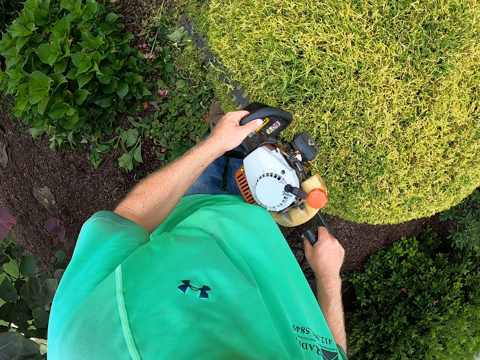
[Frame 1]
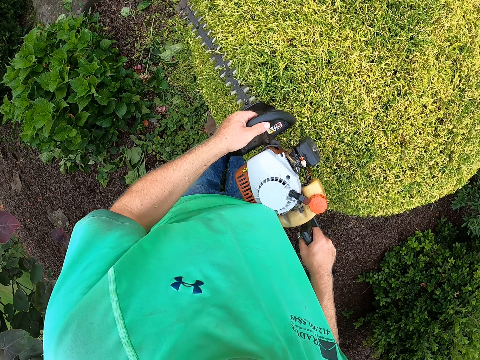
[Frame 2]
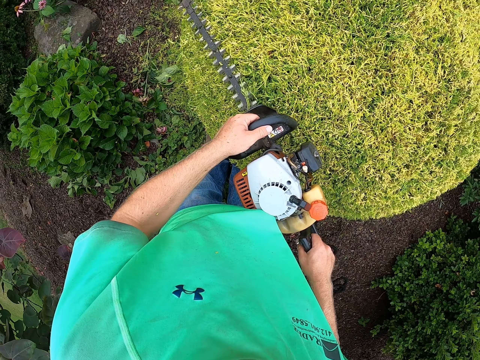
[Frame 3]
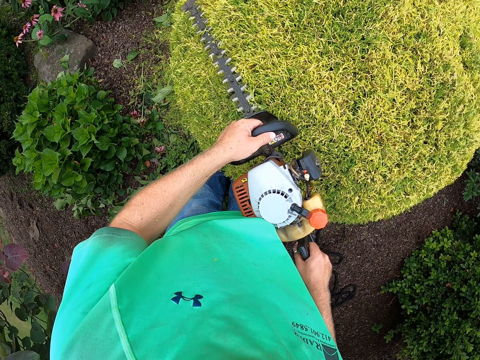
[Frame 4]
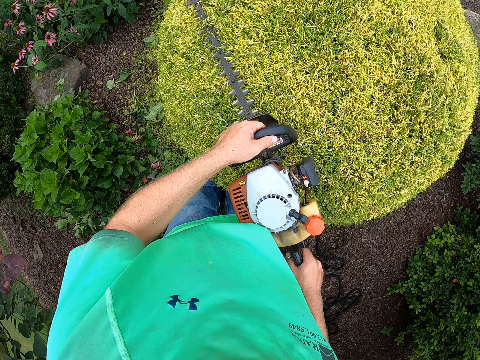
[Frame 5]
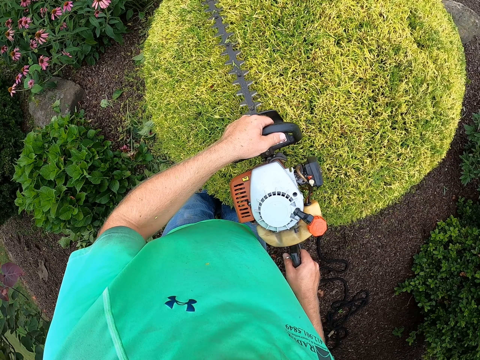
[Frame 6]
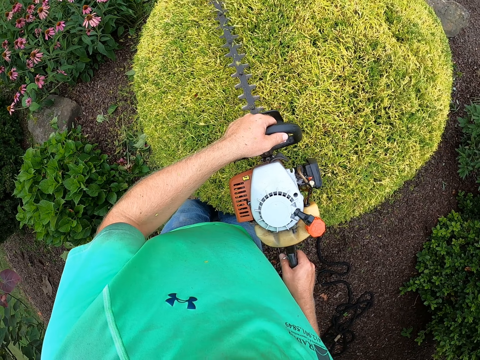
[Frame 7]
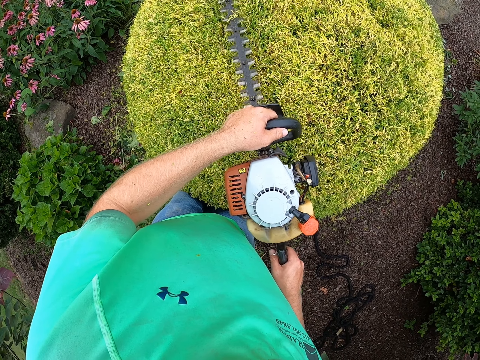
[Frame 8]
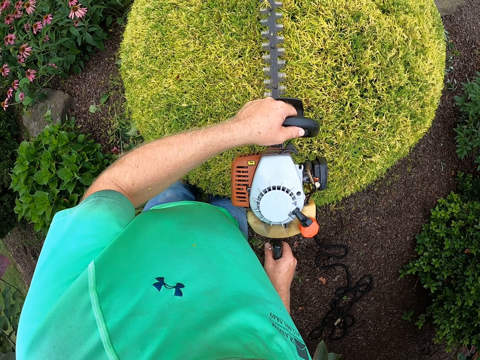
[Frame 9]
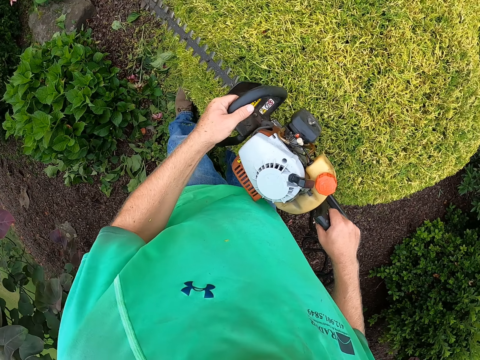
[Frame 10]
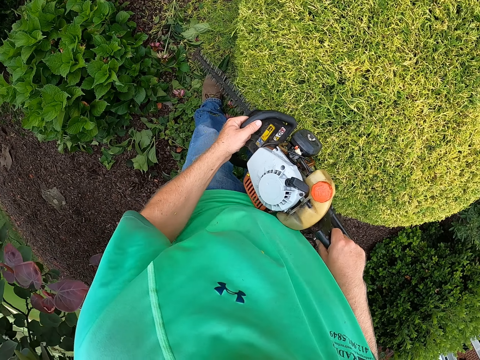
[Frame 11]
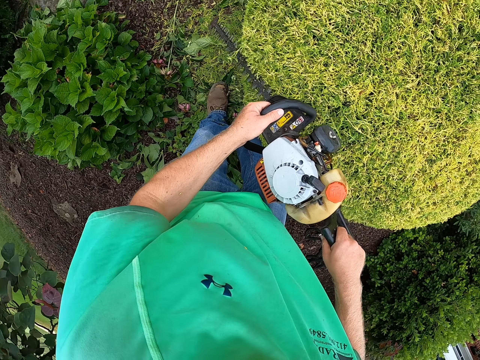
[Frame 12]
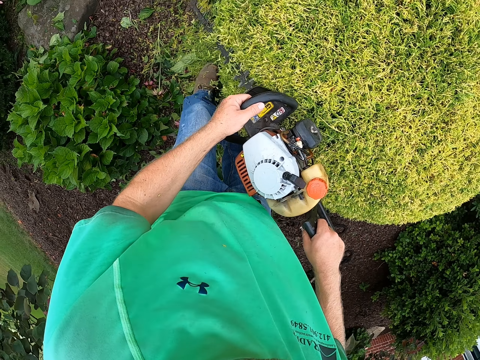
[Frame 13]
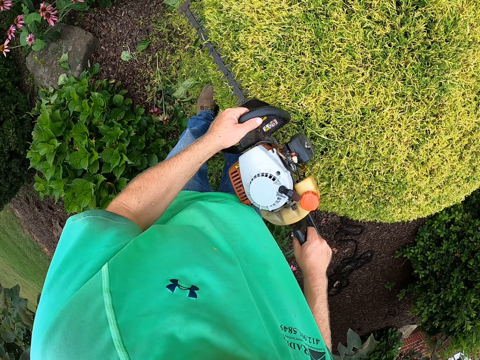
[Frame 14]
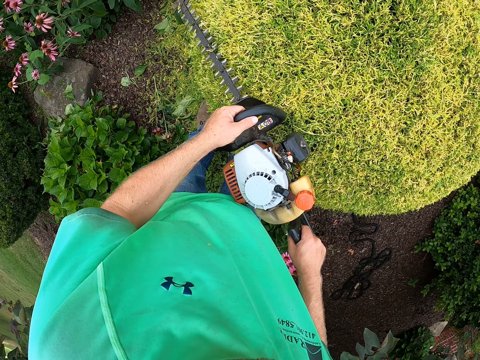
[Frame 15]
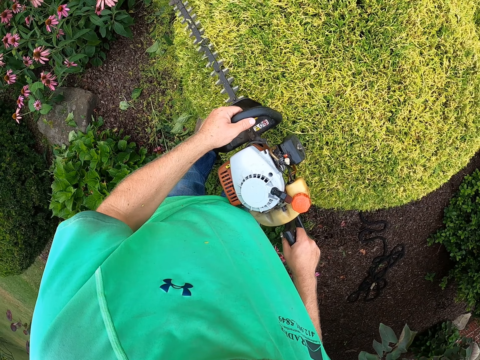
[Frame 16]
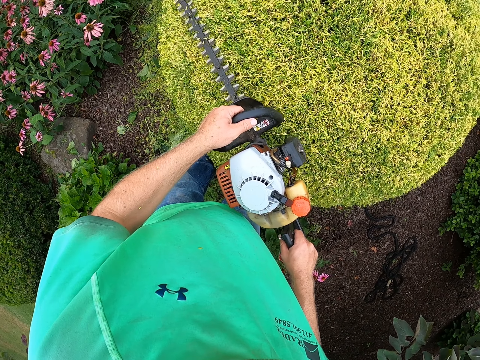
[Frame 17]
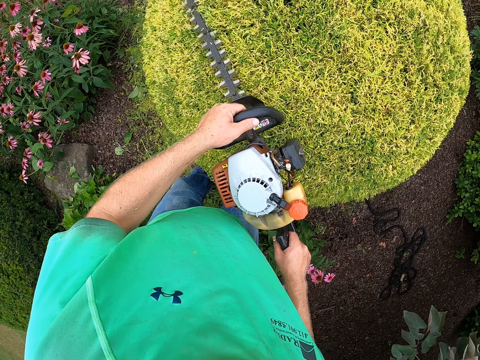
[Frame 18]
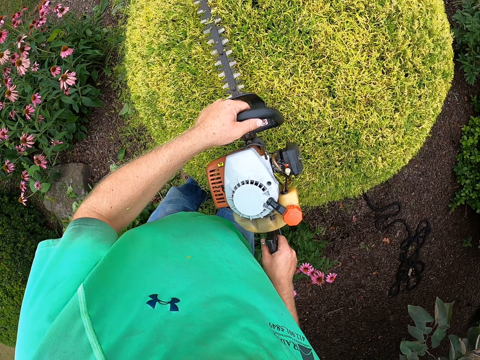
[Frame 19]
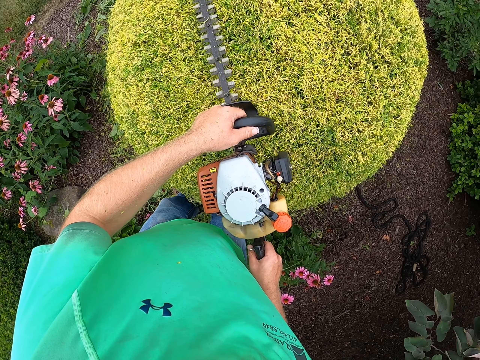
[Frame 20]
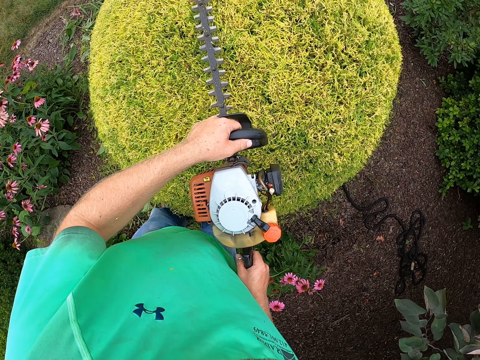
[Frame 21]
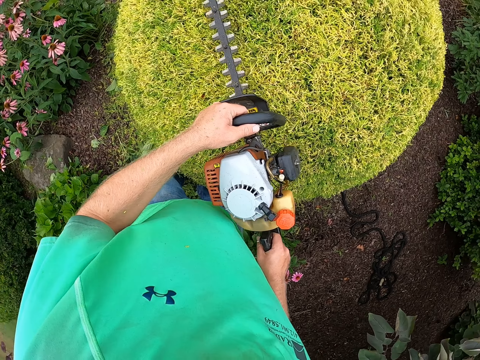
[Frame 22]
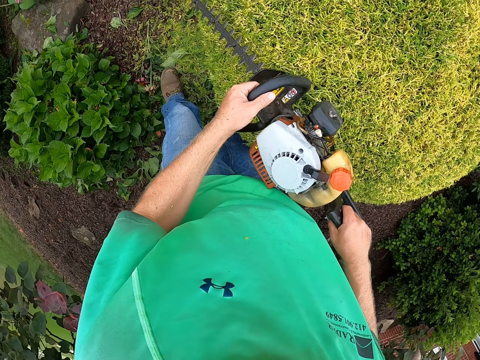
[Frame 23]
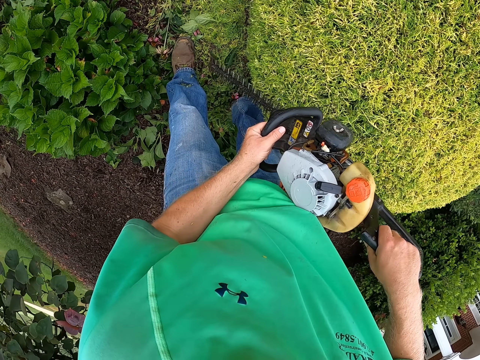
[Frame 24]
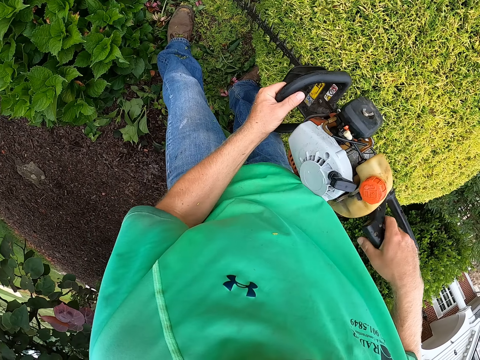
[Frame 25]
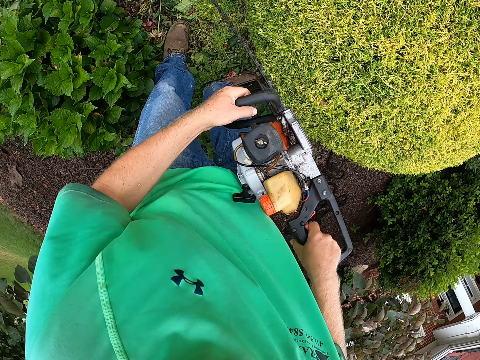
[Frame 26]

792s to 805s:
The camera wearer trims a plant with a trimmer. They trim the plant with the trimmer again.

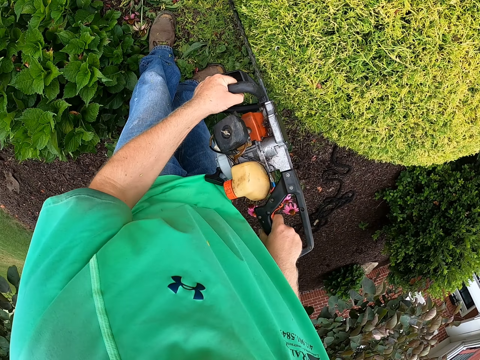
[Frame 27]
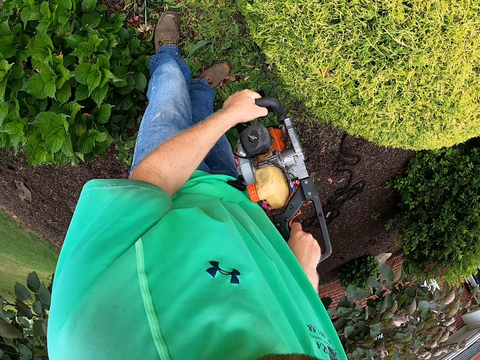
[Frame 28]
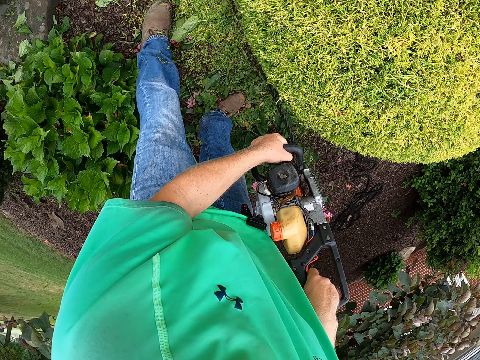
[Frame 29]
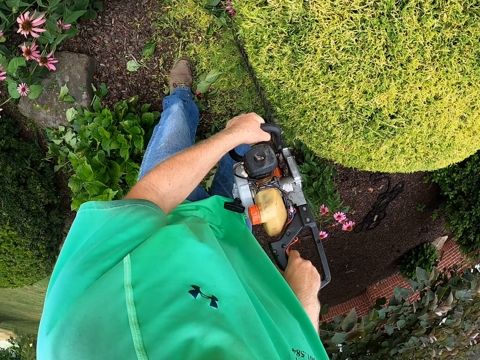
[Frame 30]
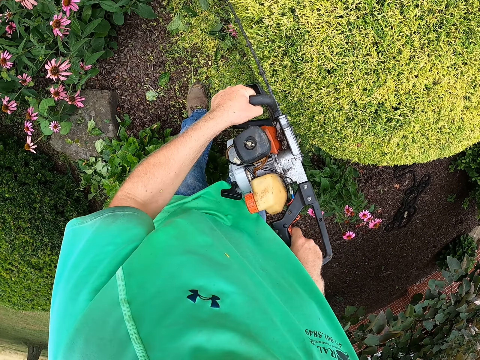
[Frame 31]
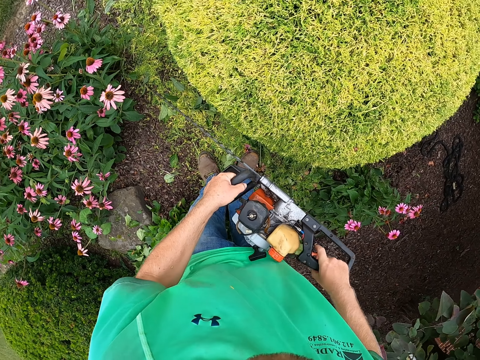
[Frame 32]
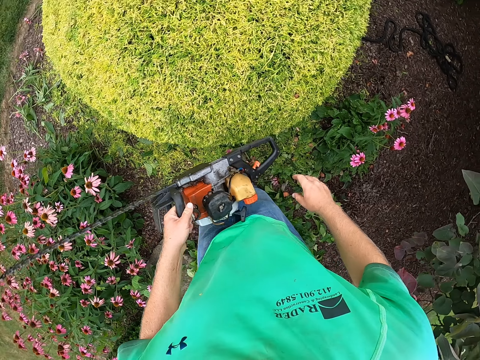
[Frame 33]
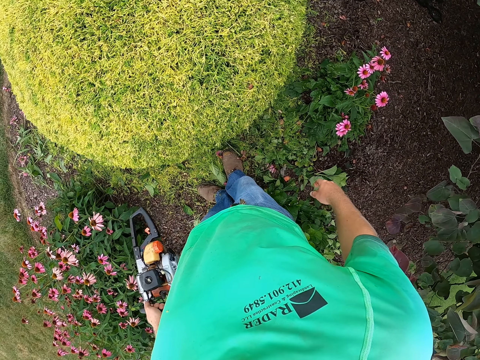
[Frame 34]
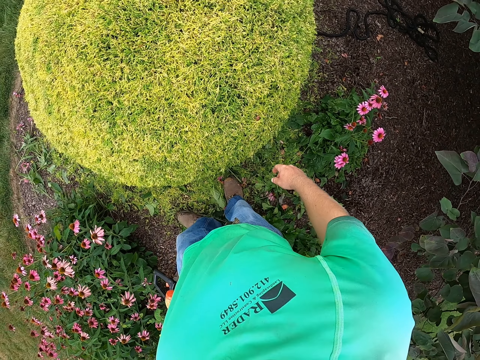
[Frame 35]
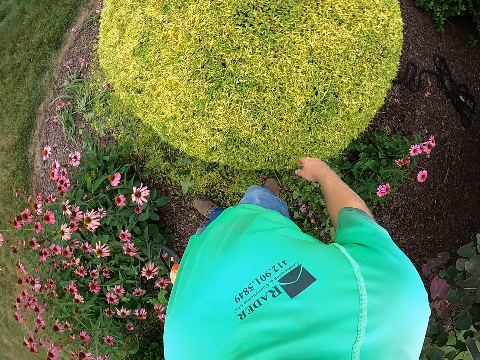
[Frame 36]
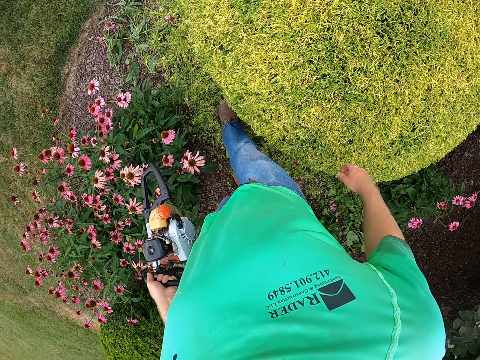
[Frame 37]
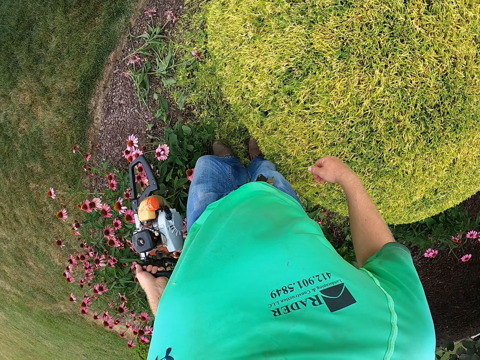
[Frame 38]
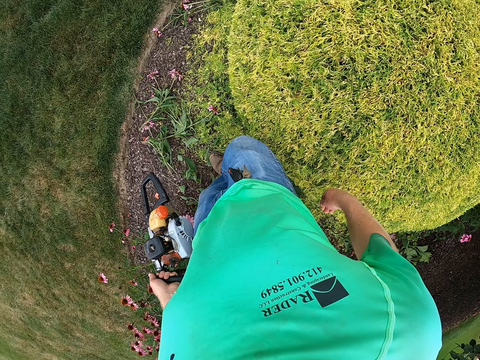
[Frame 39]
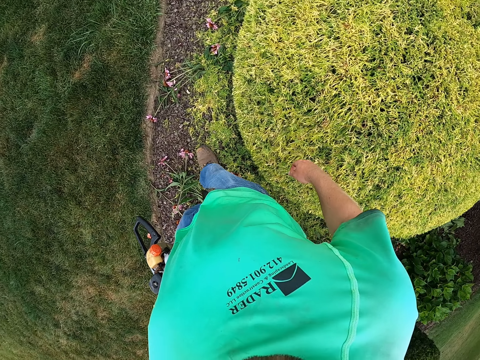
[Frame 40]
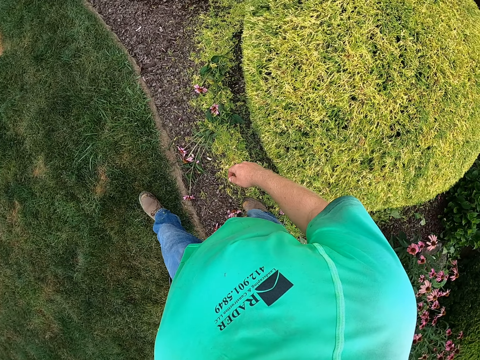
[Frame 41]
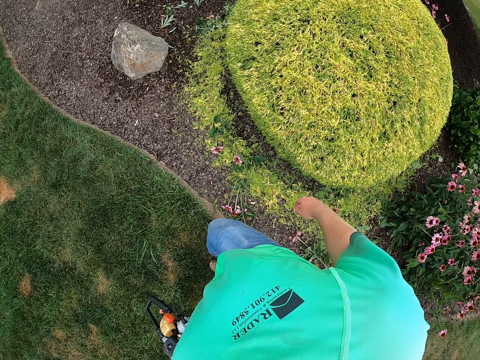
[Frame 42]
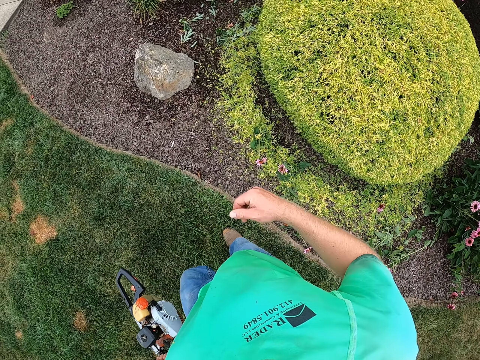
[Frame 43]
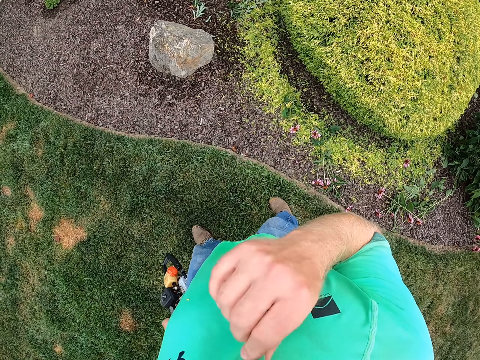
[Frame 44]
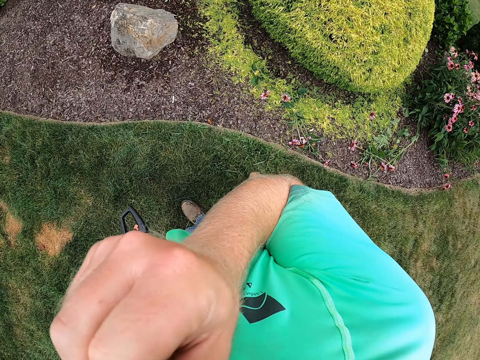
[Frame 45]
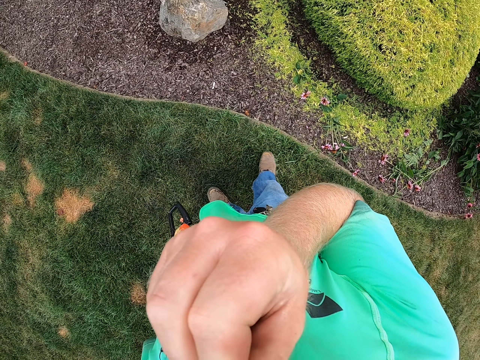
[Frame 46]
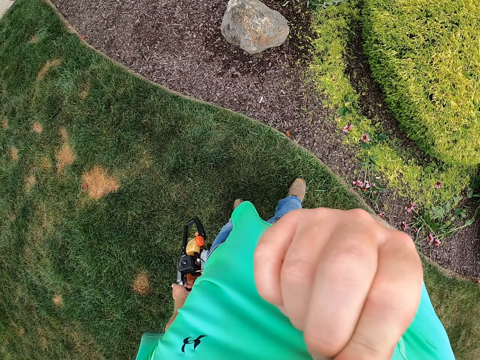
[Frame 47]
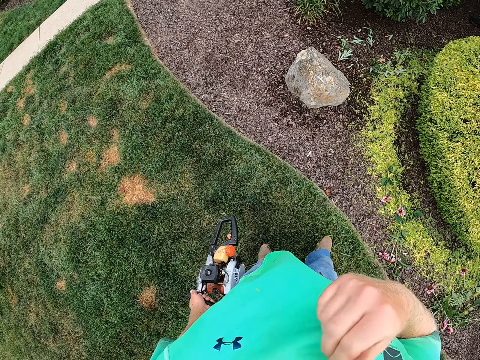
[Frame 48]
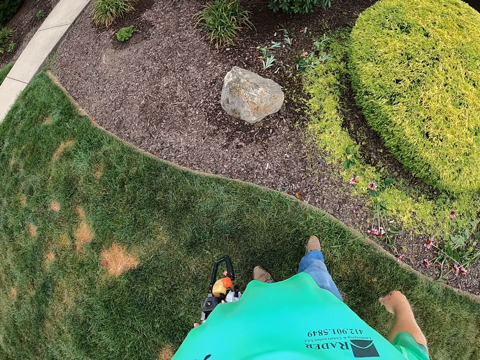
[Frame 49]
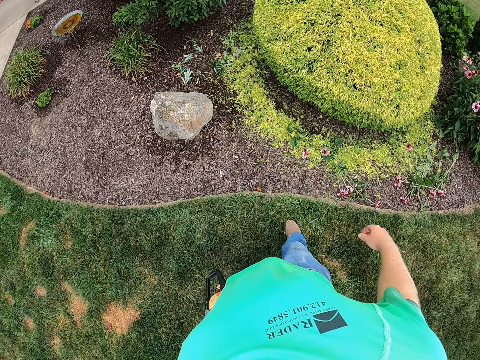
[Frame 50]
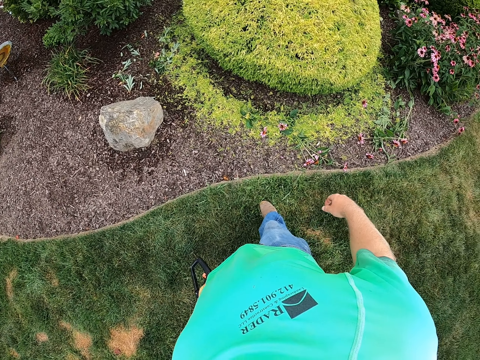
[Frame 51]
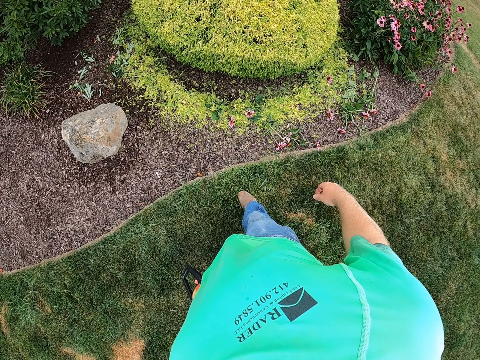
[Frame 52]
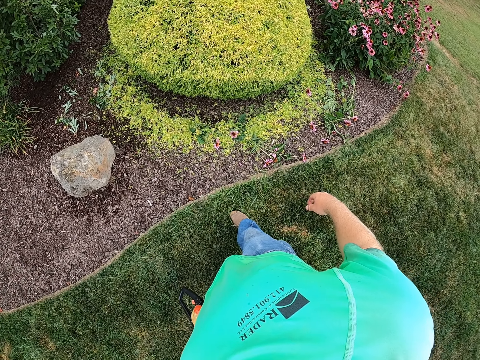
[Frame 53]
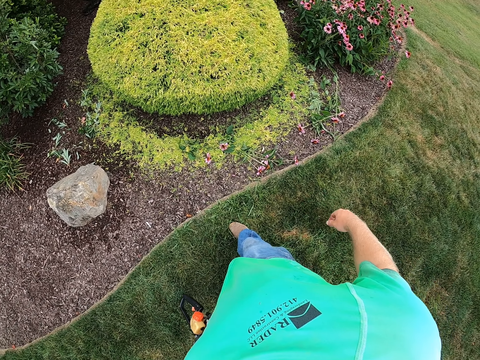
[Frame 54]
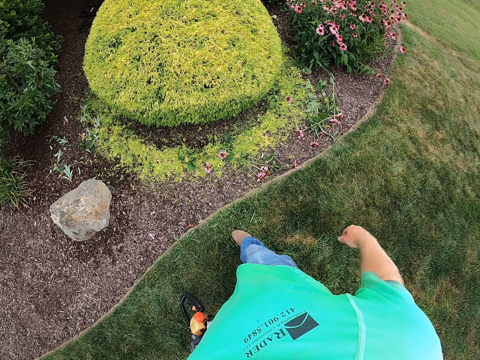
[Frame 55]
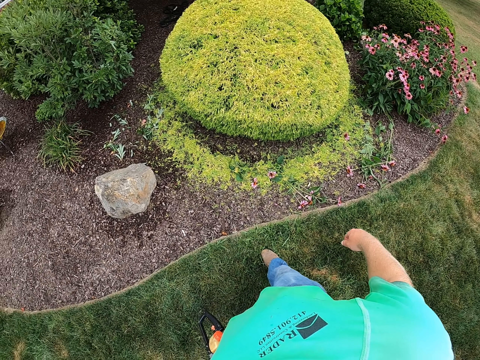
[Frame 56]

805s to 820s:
The camera wearer trims a plant with a trimmer. He holds the hedge trimmer with his left hand. He walks around the garden. He touches the shirt with his right hand. He wipes his face with a cloth.
